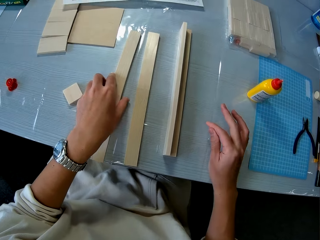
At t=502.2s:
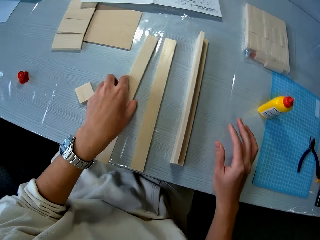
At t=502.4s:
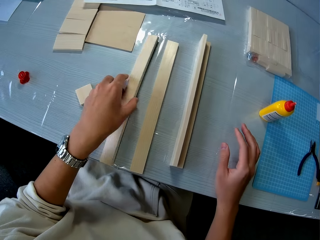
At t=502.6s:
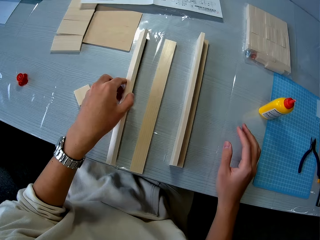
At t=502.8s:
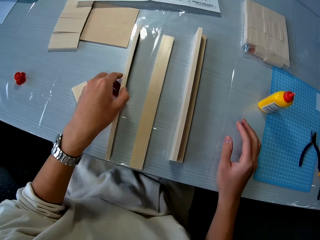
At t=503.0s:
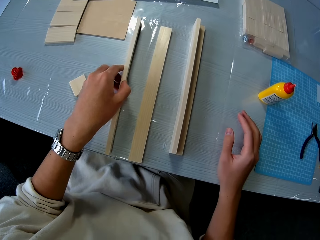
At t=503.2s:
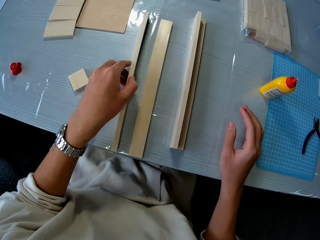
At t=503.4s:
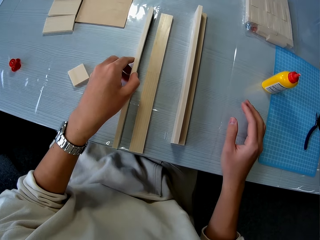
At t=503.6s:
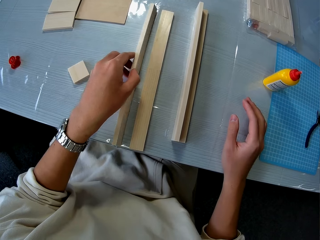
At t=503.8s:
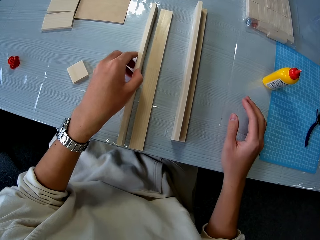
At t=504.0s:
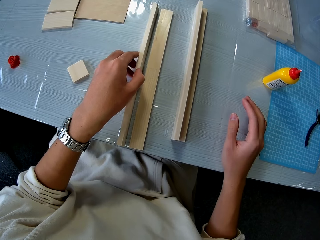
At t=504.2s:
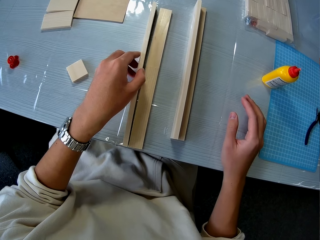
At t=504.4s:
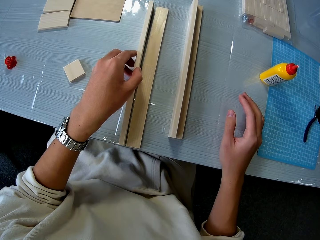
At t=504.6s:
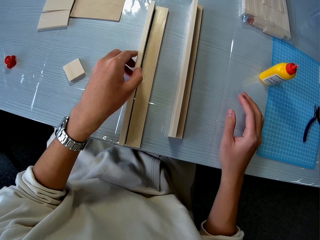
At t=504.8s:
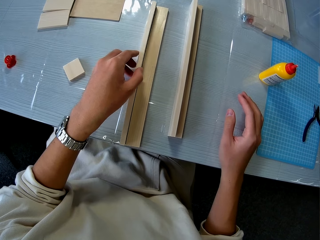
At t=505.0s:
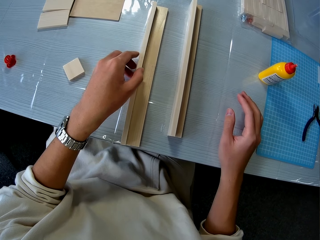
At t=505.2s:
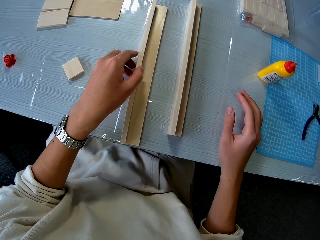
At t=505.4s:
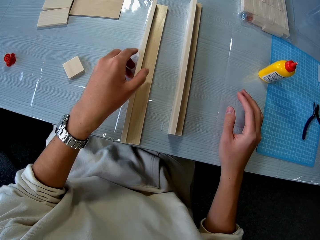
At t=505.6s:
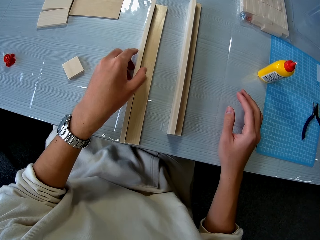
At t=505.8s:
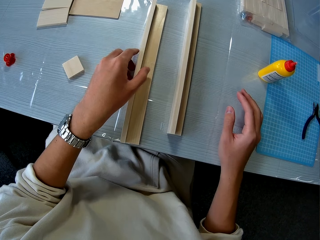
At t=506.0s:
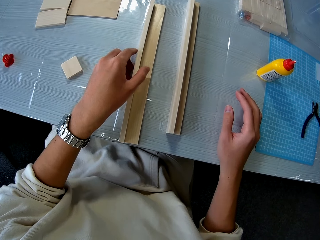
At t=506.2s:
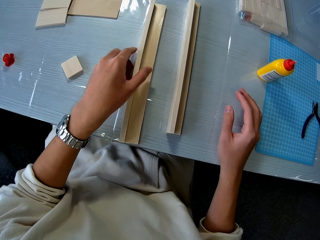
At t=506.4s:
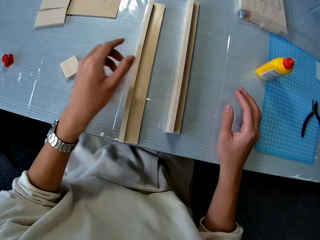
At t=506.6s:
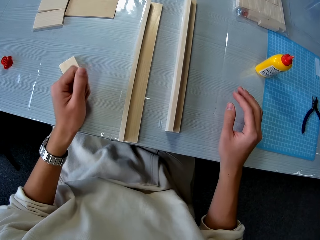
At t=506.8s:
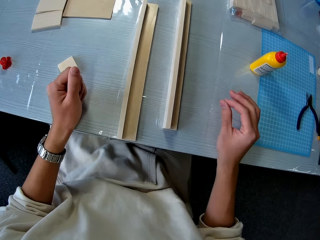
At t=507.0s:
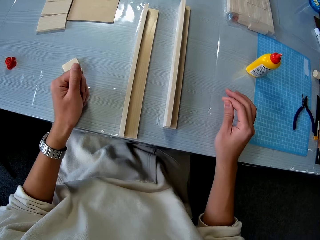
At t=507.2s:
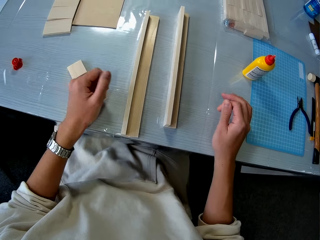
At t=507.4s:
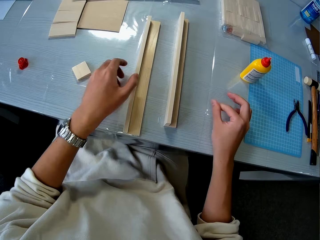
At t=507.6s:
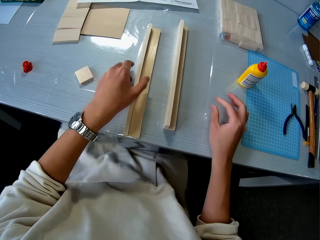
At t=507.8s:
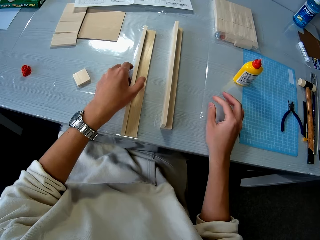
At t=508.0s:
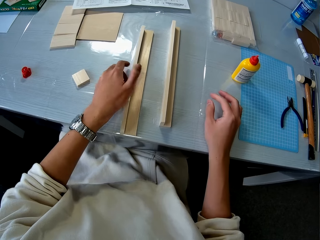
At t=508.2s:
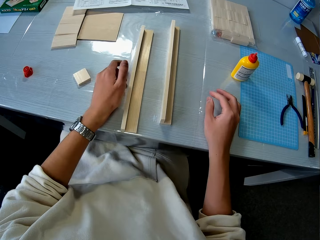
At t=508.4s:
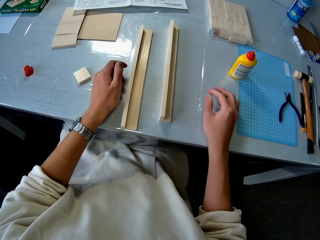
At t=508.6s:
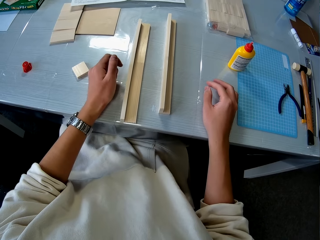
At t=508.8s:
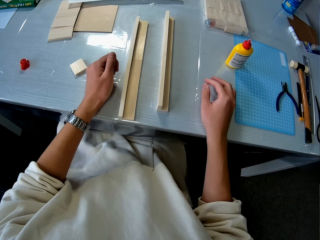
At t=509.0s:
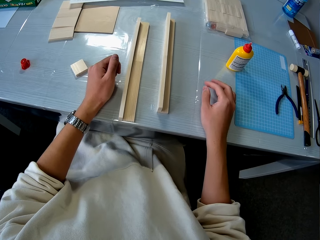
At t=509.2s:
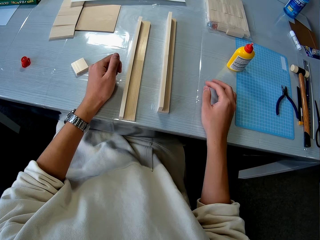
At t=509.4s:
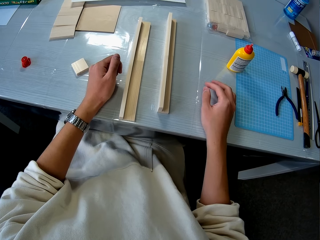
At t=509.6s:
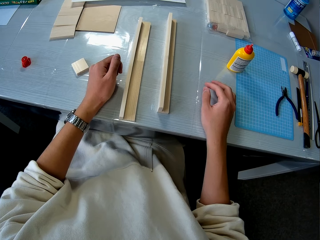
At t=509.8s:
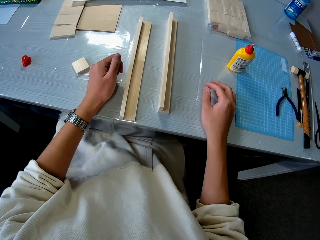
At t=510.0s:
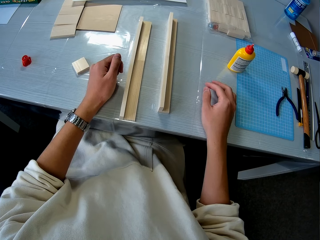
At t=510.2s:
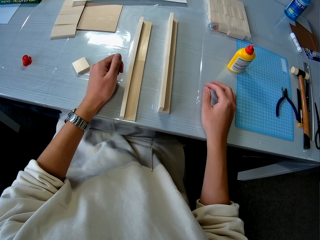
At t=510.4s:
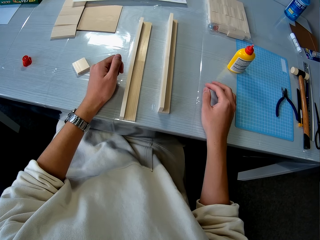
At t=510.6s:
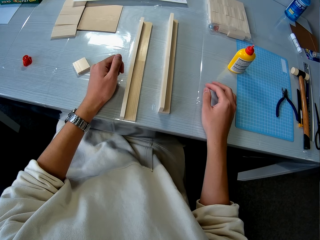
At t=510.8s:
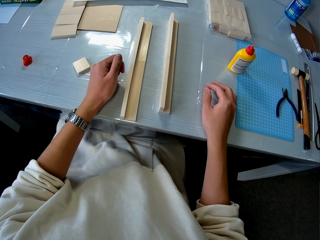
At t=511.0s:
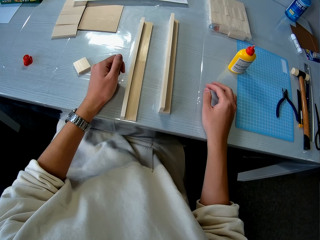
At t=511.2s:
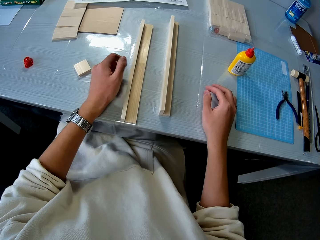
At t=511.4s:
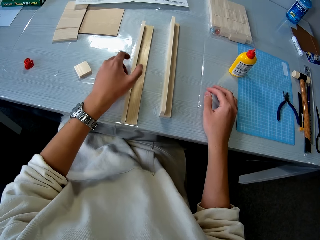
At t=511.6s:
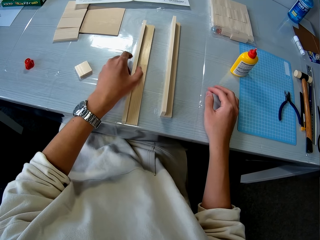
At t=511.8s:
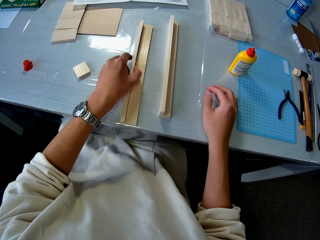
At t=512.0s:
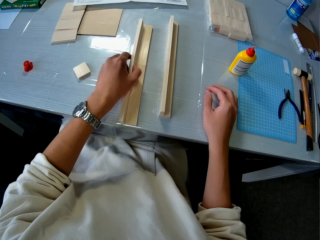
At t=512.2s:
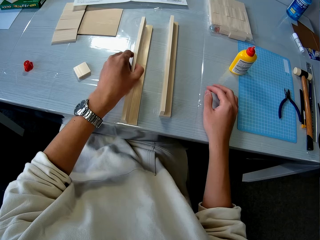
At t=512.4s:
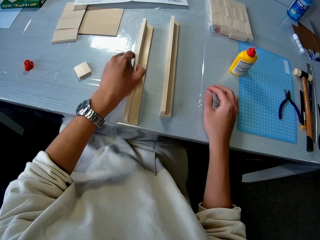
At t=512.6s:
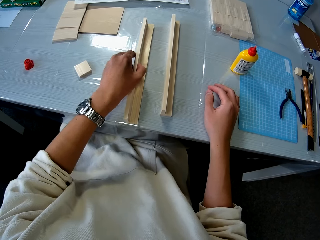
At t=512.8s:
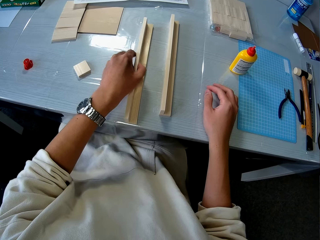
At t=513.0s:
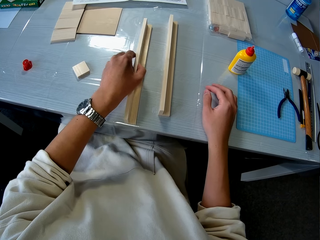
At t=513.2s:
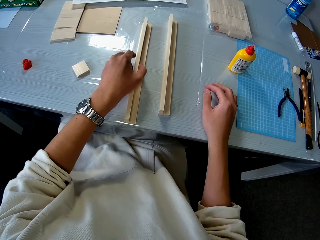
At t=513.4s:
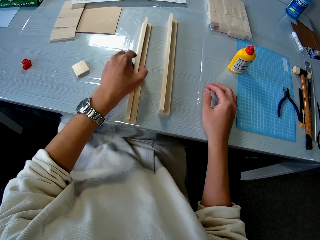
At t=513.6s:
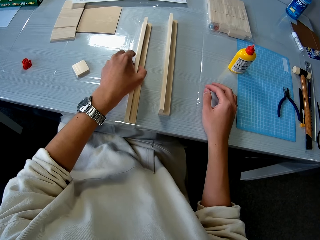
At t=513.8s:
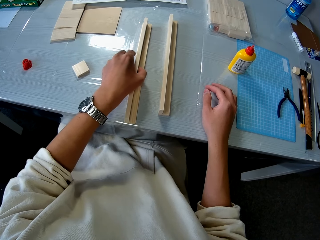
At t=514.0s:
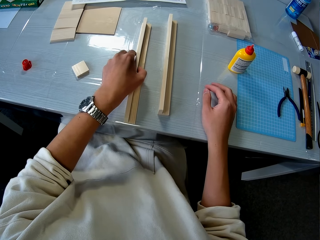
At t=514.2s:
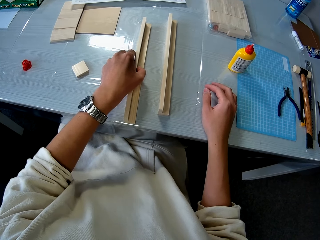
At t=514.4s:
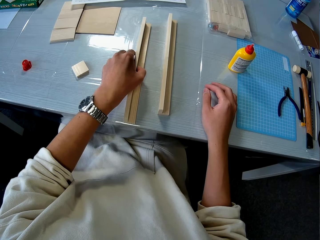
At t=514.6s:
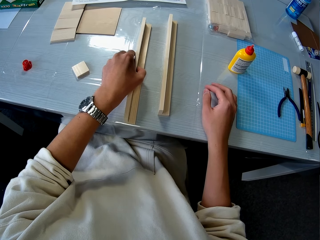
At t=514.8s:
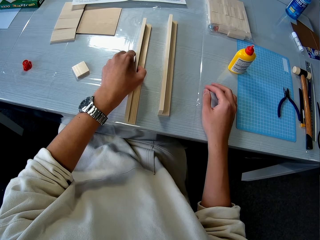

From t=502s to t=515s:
The camera wearer picks up the piece of wood. They move the glued piece of wood closer to the other piece of wood. They put the pieces of wood together. They look at the pieces of wood. They pick up the piece of wood. They place the glued piece of wood on the other piece of wood.

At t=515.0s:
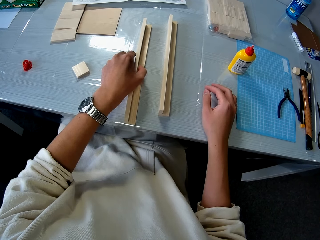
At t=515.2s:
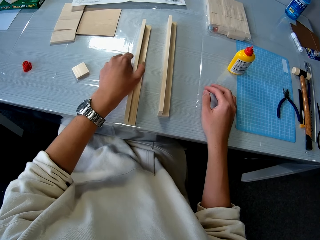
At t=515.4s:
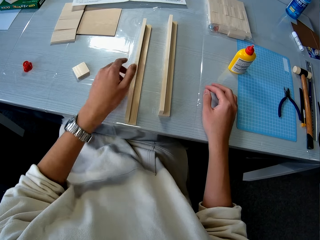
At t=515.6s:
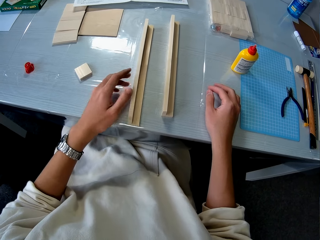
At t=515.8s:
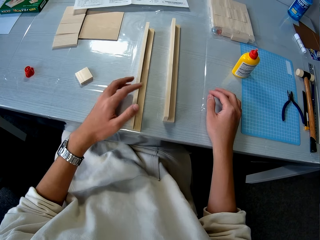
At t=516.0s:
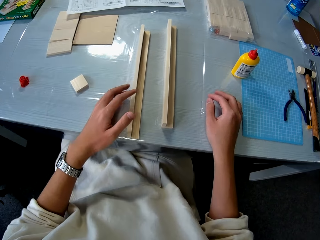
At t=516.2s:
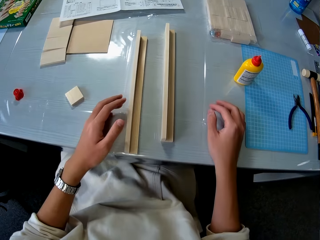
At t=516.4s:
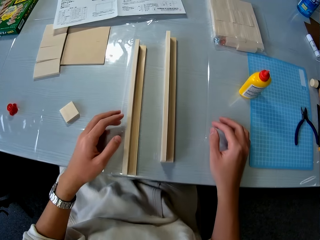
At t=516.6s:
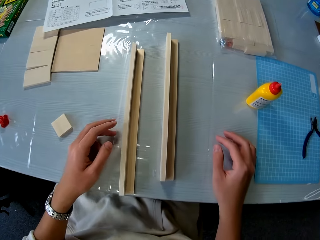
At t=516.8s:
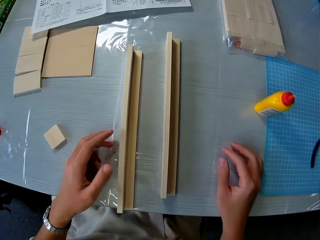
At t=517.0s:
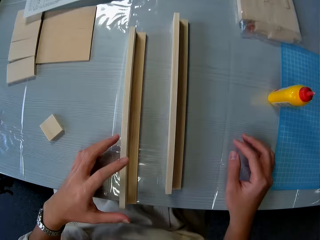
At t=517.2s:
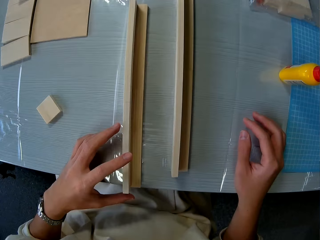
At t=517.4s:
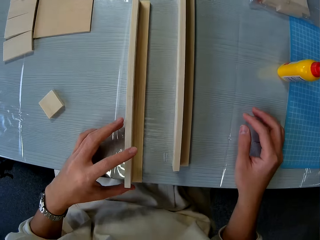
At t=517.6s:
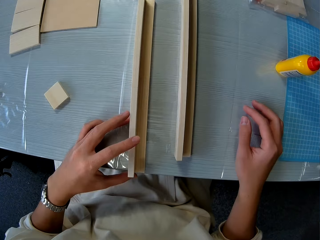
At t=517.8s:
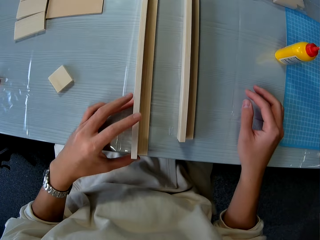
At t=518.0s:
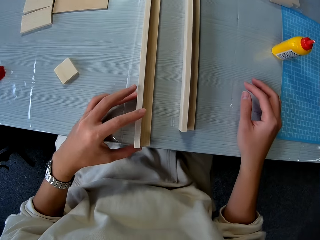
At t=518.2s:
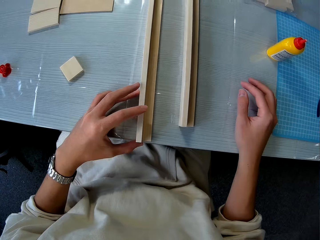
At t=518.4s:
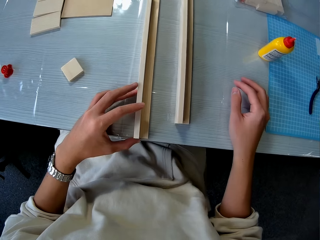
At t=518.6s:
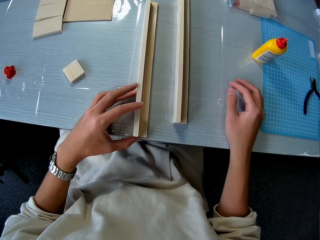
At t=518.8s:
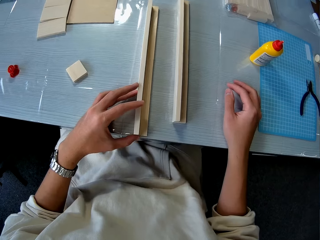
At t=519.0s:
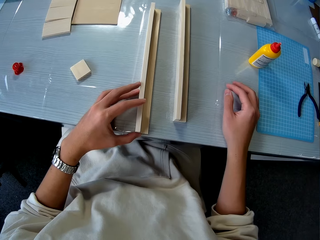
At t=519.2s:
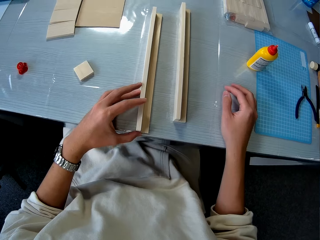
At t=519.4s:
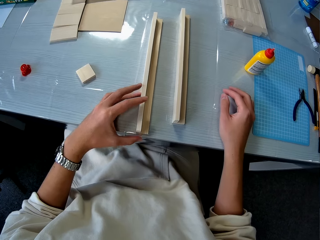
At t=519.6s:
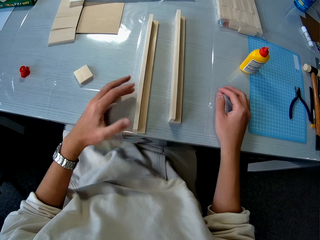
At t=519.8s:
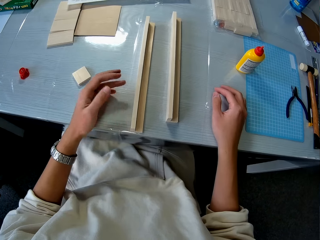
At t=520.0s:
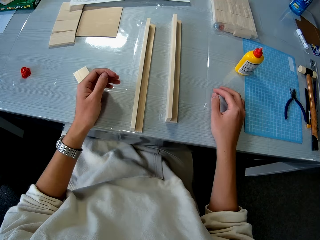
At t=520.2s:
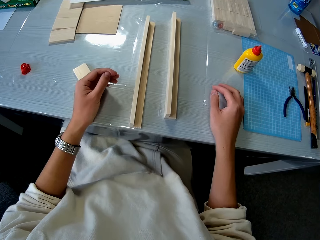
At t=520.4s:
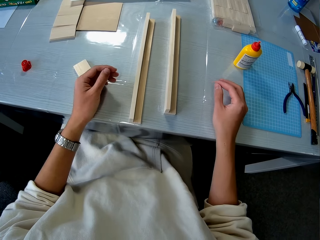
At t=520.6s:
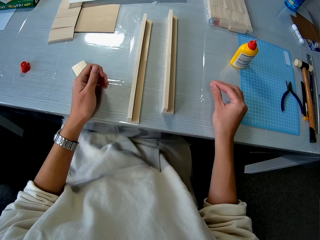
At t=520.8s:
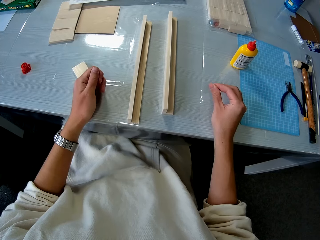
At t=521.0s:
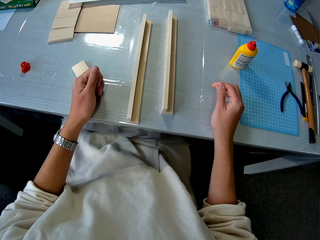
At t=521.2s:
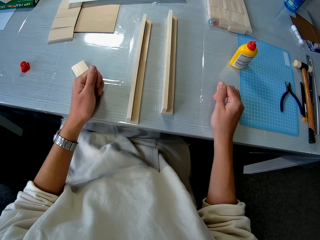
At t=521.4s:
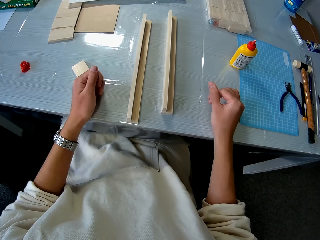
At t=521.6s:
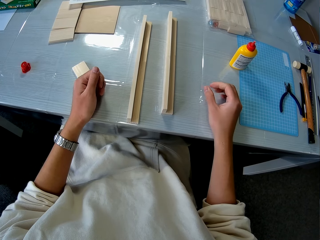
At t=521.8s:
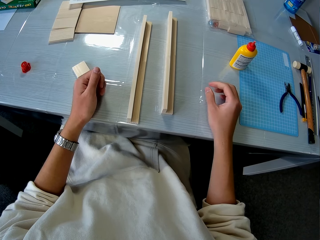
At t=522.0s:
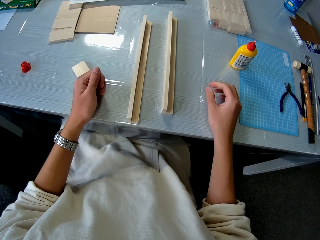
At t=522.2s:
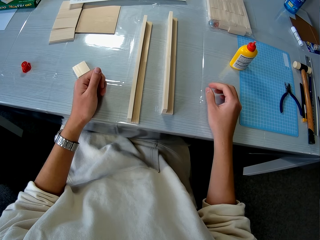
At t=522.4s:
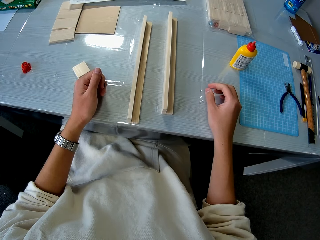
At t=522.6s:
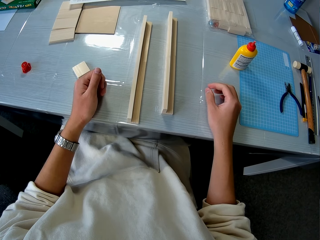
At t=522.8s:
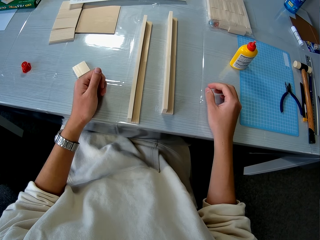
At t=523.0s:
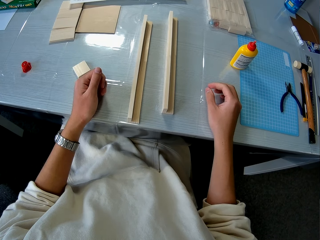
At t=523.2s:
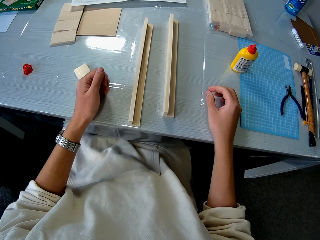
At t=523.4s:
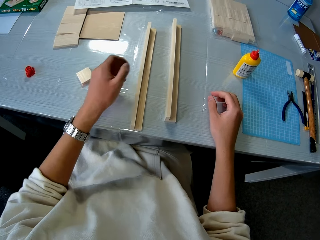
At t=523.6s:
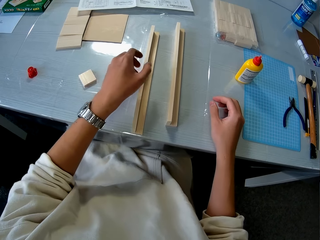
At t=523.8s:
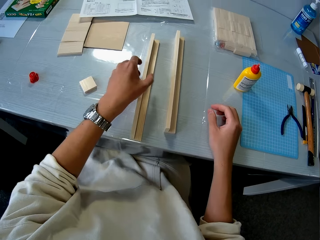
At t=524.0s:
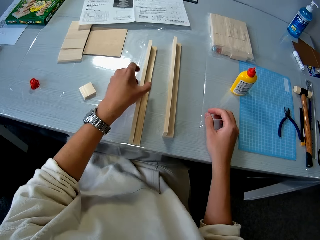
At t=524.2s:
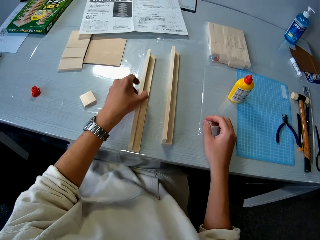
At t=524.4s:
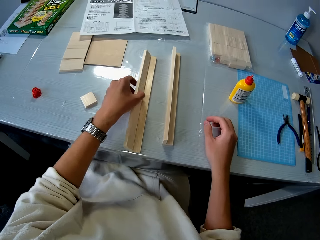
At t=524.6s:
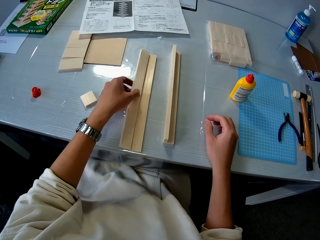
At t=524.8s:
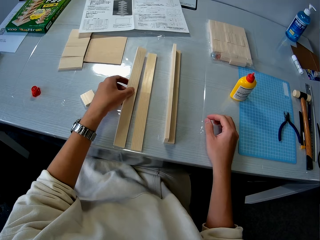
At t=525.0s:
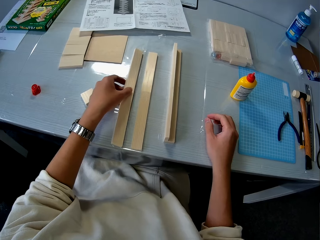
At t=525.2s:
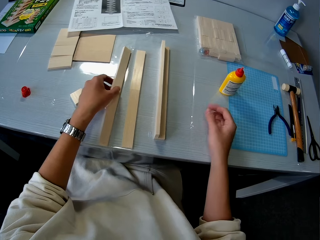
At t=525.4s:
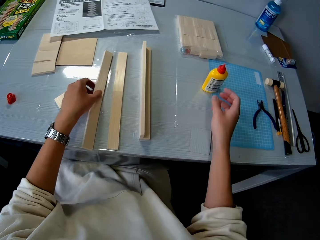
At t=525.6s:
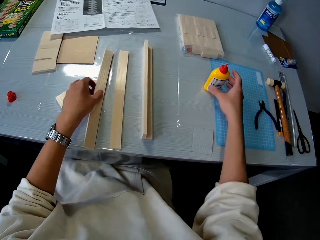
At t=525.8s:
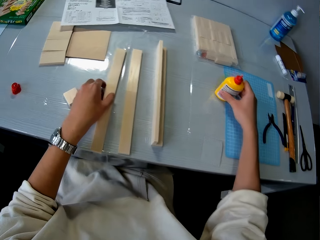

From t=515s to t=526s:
The camera wearer fixes the pieces of wood together. He looks at the pieces of wood. He fixes the piece of wood. He removes the glued piece of wood from the top of the other piece of wood. He picks up the bottle of glue on the table with his right hand.
